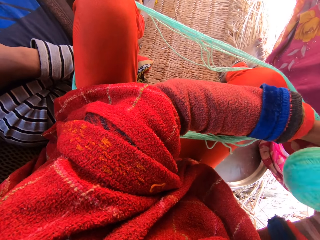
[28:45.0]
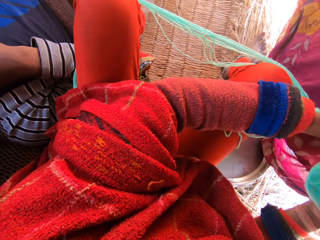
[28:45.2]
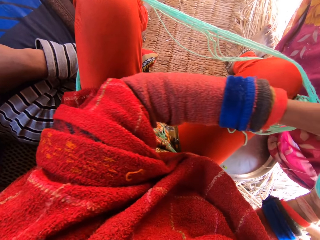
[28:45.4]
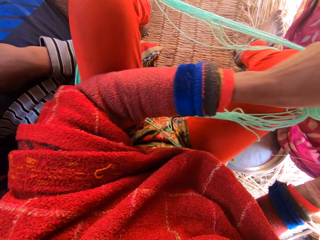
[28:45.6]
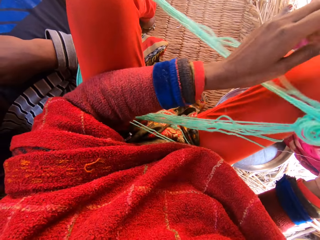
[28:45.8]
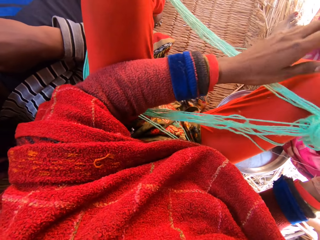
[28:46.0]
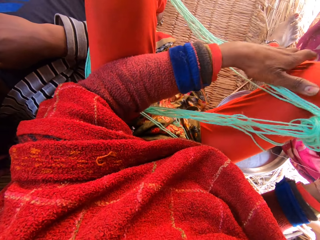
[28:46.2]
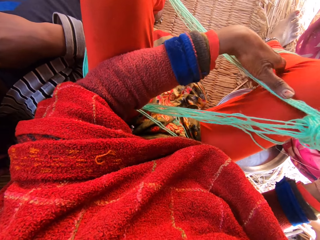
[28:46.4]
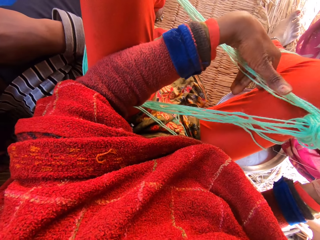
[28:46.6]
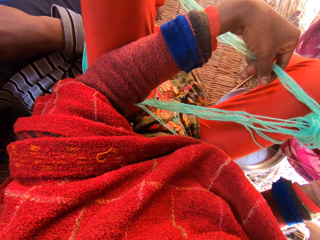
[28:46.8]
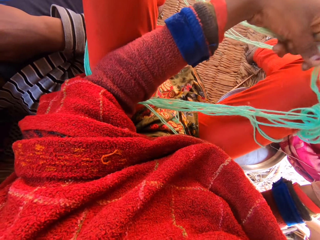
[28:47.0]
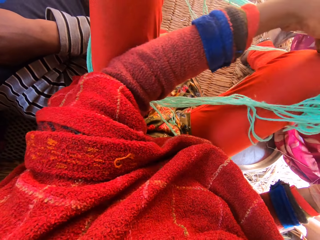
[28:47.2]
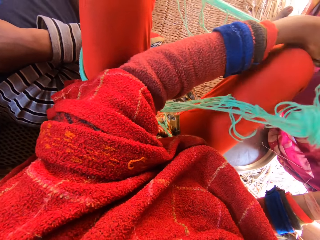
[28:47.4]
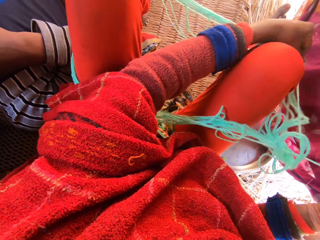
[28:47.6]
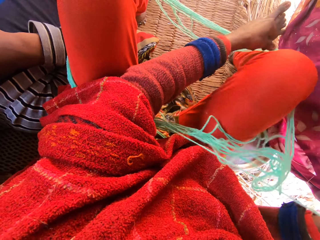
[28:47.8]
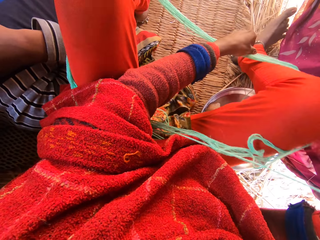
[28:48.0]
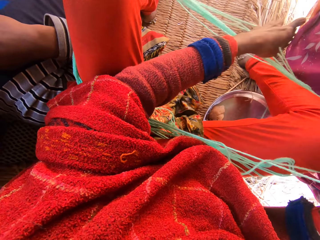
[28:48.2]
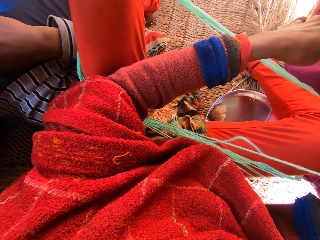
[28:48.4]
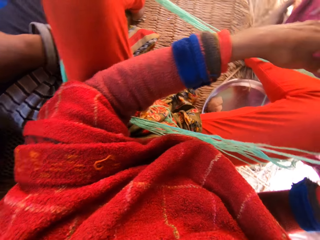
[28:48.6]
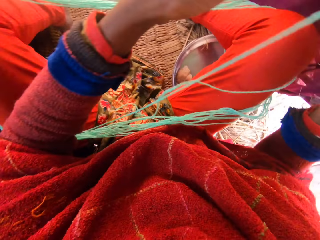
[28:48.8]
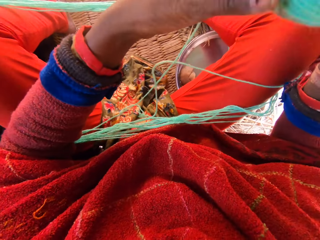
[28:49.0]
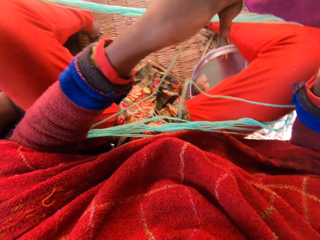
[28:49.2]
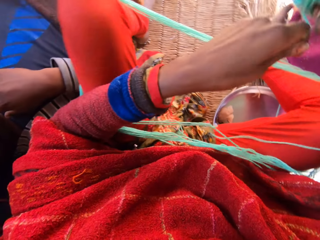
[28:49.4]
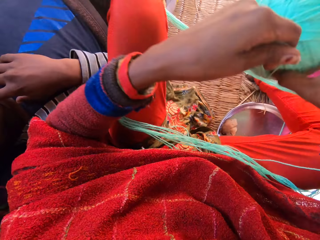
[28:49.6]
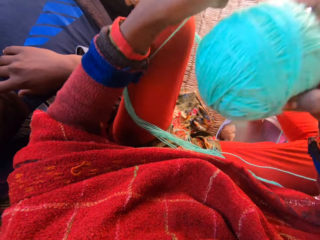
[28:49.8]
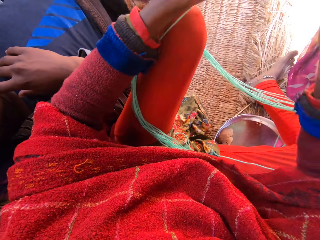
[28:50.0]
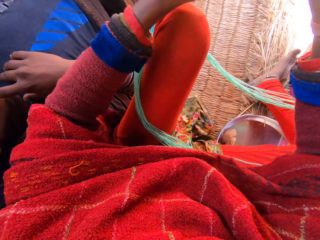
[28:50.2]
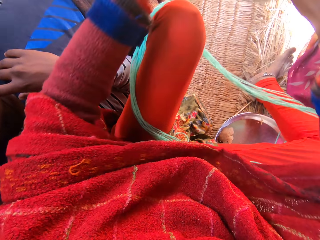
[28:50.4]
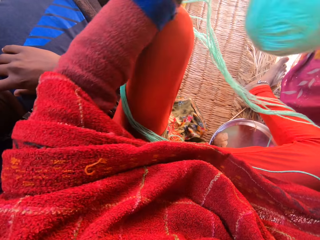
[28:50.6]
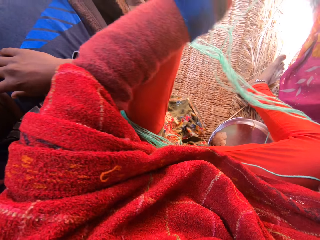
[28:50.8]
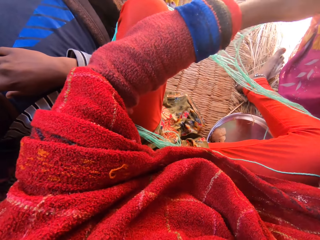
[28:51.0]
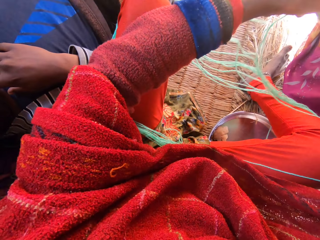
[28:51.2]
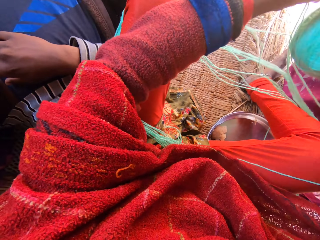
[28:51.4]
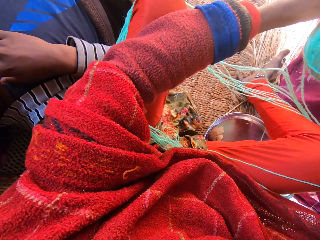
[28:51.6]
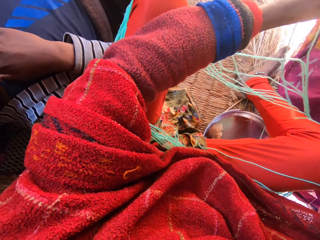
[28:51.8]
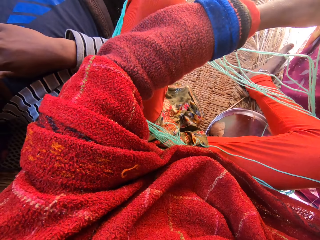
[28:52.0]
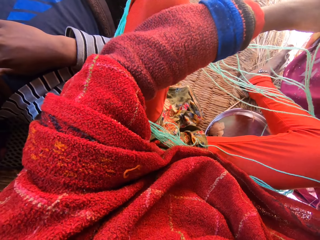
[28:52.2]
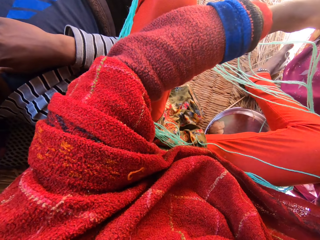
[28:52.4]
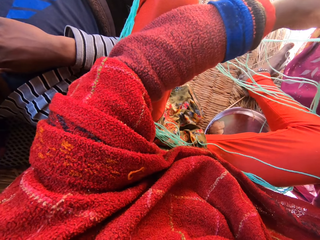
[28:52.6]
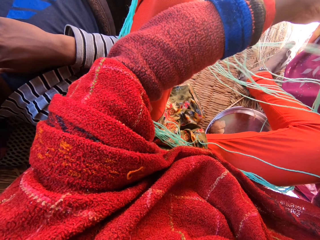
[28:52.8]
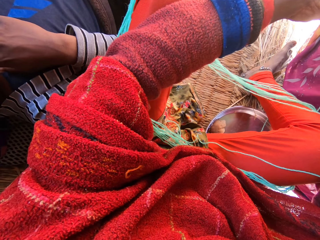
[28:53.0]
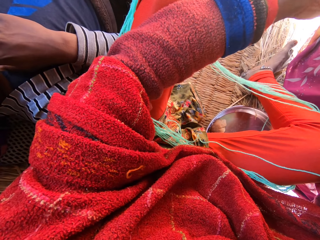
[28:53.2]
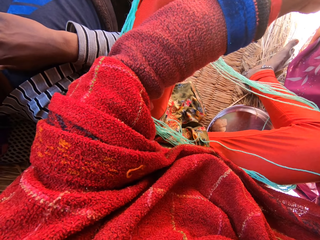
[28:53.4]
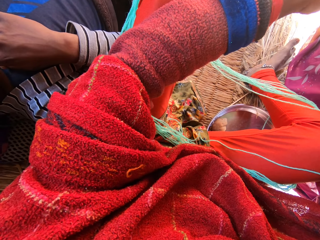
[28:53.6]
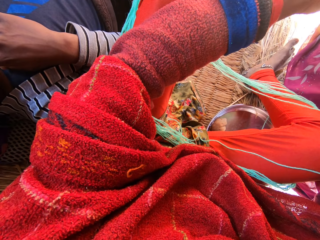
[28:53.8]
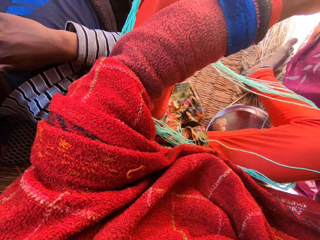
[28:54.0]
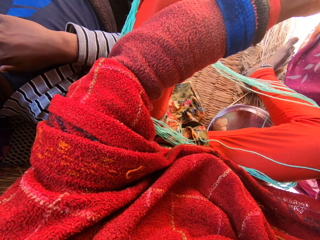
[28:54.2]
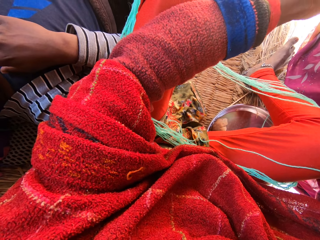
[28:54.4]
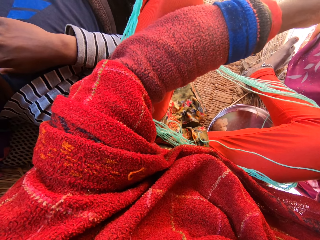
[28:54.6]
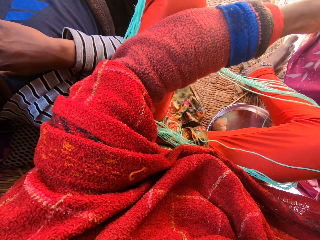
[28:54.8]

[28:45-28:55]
The camera wearer rolls the thread with the left hand. They dig the left hand. They touch the knee with the left hand. They hold the thread with the left hand. They dig the left hand and move the right leg. They dig the left hand. They dig the right hand. They hold the thread with the left hand. They roll the thread with the left hand. They dig the left hand. They roll the thread with the left hand. They look into the mobile phone in a man's left hand. They hold the thread with the left hand.

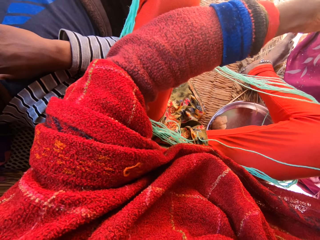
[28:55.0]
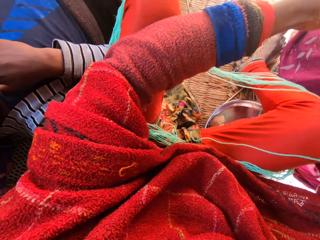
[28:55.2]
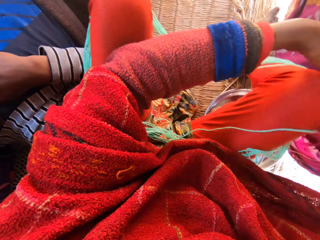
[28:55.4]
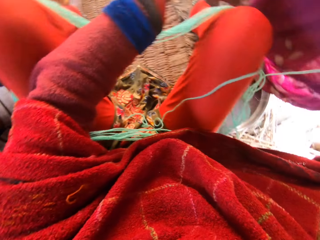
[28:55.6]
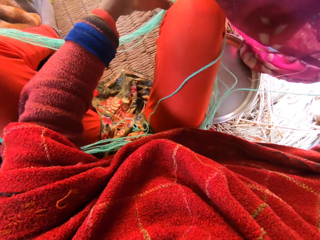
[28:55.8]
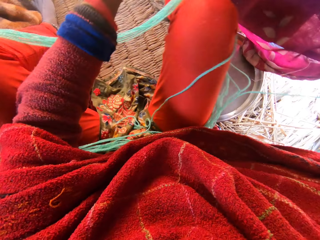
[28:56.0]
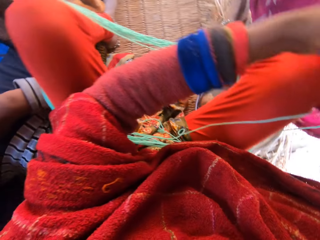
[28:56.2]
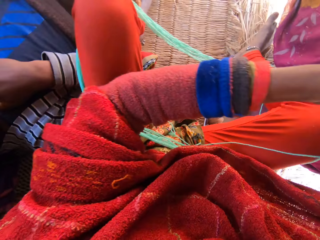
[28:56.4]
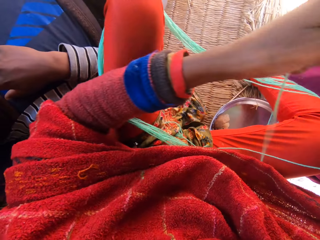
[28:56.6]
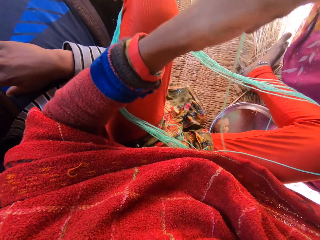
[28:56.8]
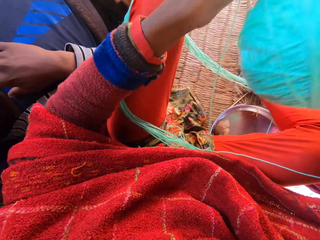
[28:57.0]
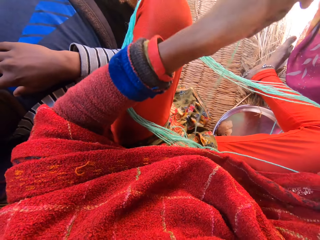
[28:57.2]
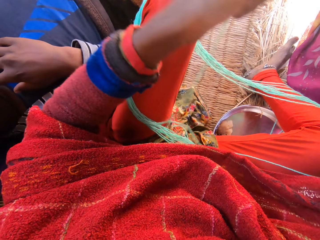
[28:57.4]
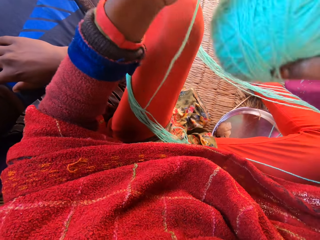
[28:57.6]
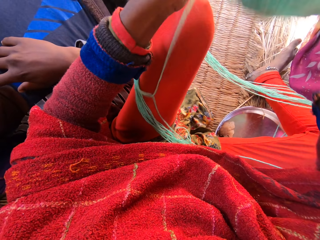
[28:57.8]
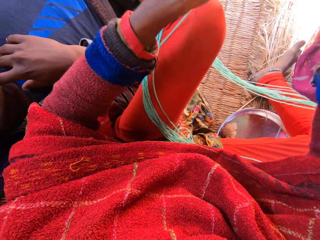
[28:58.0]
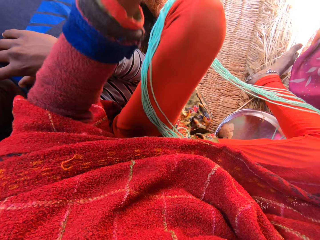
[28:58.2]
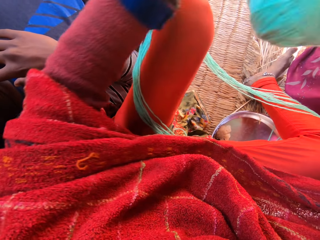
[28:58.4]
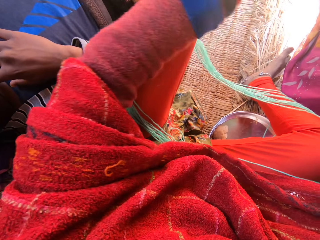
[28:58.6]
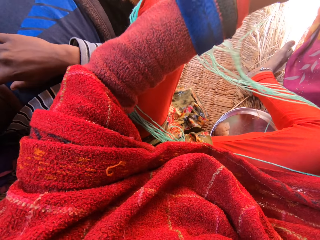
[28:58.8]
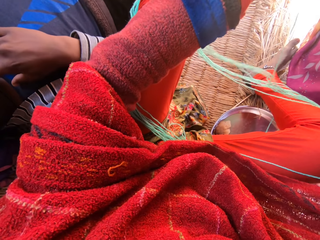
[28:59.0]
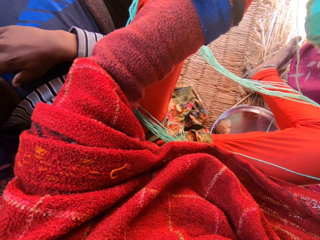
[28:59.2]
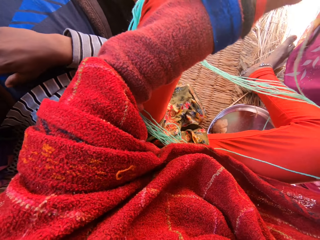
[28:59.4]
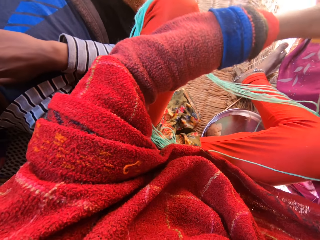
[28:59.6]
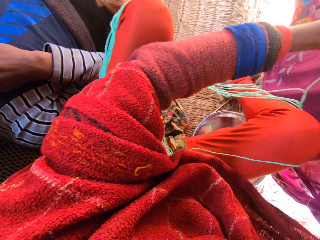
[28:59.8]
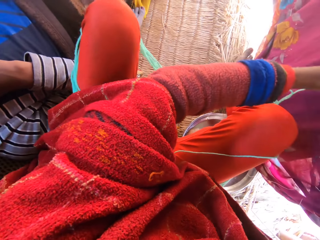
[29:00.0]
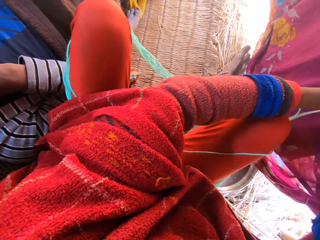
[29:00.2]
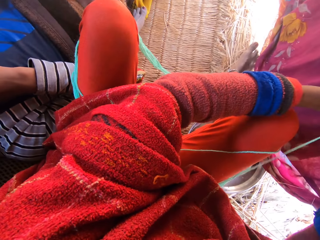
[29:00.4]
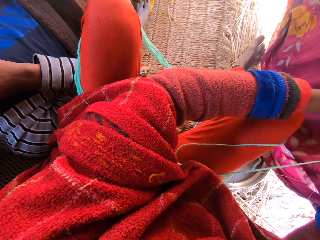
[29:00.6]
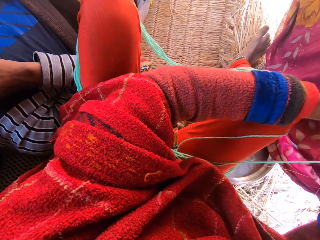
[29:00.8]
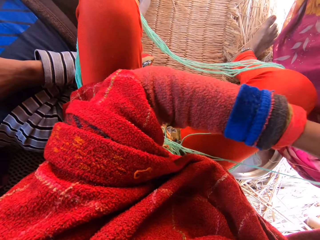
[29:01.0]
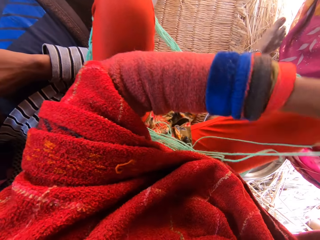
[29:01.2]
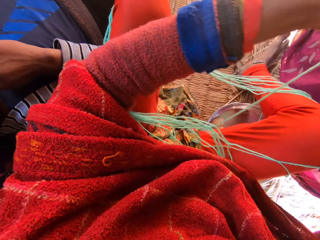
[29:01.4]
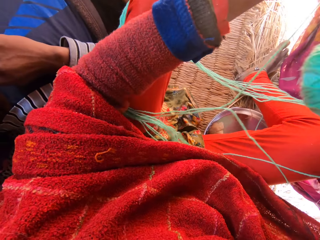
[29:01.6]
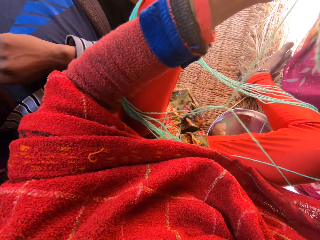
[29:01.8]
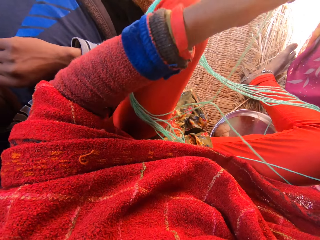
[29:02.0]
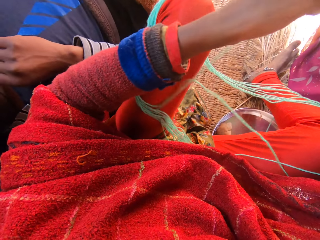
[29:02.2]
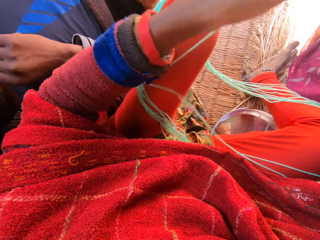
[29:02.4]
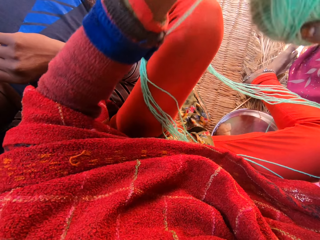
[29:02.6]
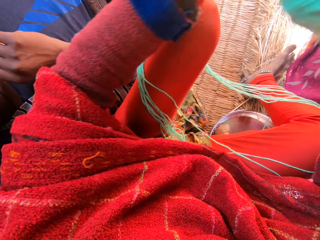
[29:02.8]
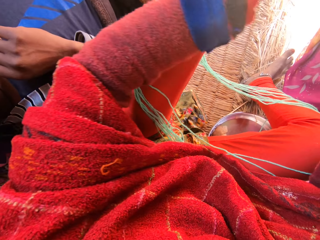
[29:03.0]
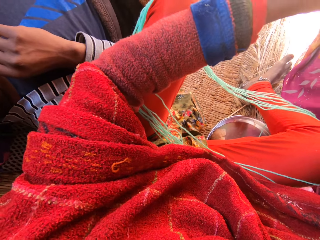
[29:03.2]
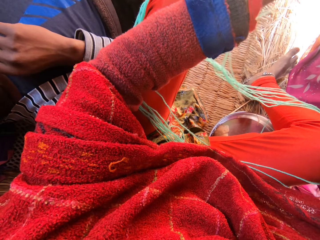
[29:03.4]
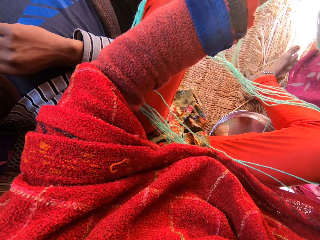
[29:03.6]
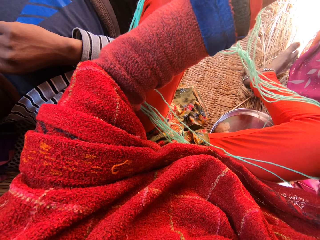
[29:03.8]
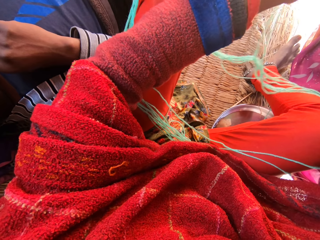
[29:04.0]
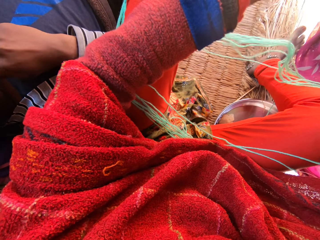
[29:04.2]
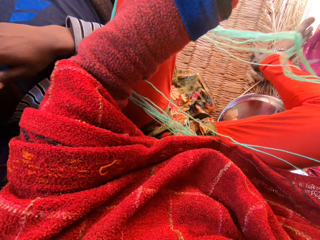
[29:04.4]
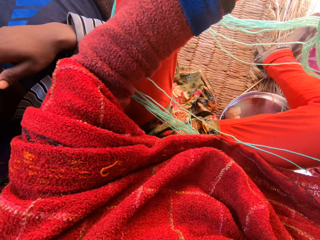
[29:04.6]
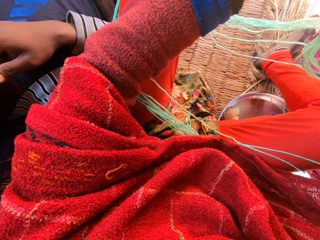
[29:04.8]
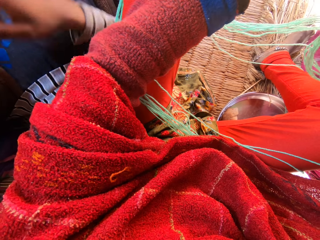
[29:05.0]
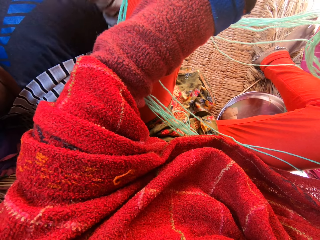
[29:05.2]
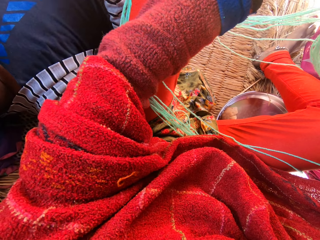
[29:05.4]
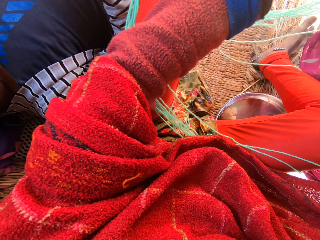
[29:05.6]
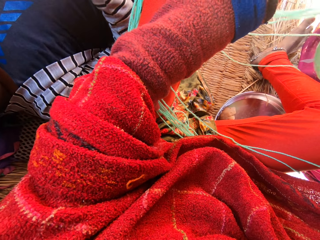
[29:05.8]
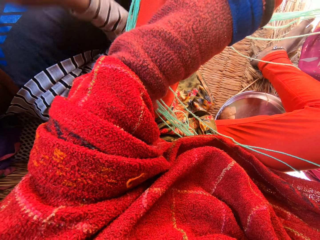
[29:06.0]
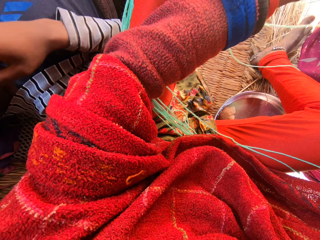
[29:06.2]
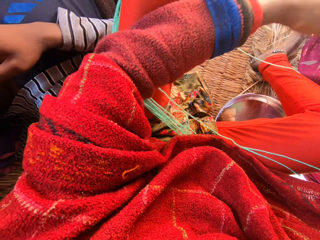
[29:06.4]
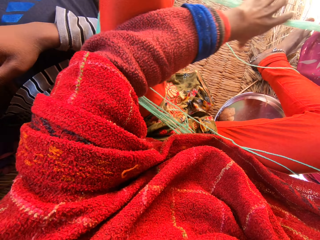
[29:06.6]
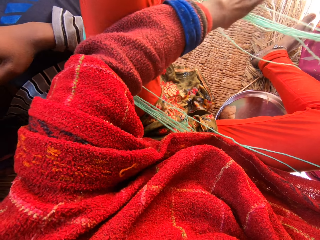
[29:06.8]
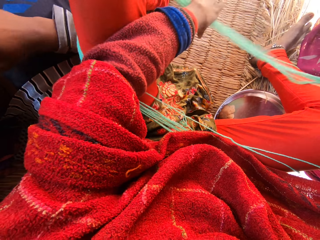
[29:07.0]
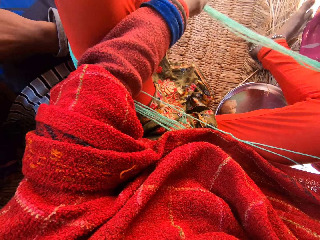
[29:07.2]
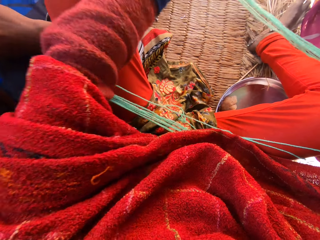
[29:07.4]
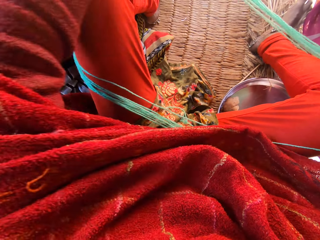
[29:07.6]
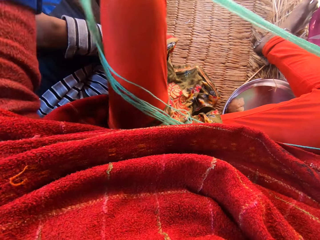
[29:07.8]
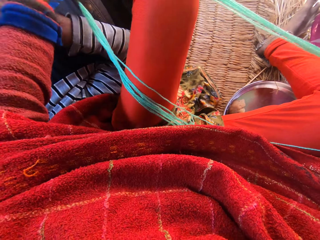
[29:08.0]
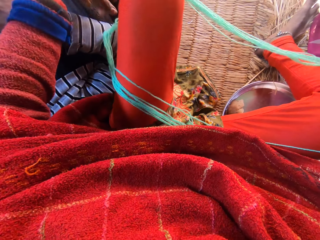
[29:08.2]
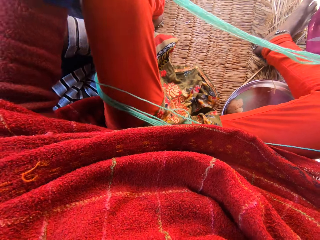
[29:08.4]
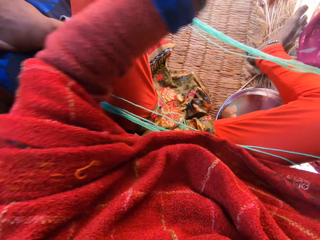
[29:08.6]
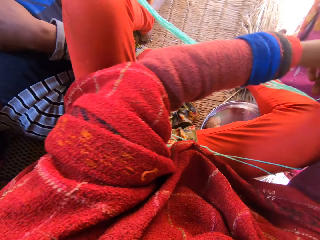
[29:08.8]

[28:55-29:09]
The camera wearer digs the left hand. They roll the thread with the left hand. They dig the left hand. They roll the thread with the left hand. They dig the left hand. They roll the thread with the left hand. A man moves the right hand. The camera wearer digs the left hand.
